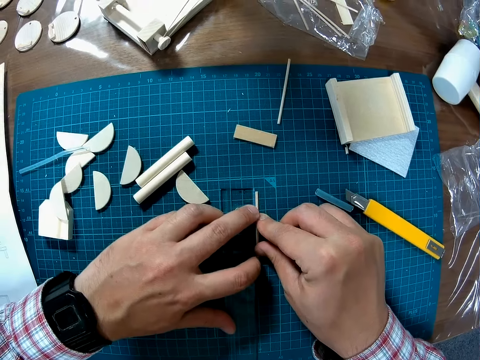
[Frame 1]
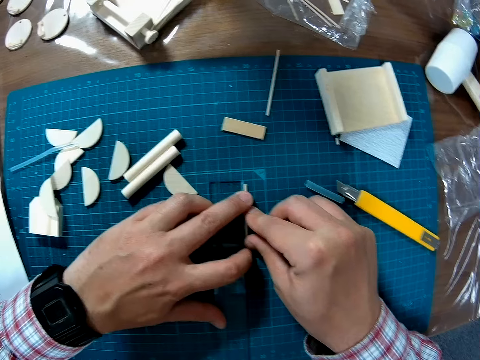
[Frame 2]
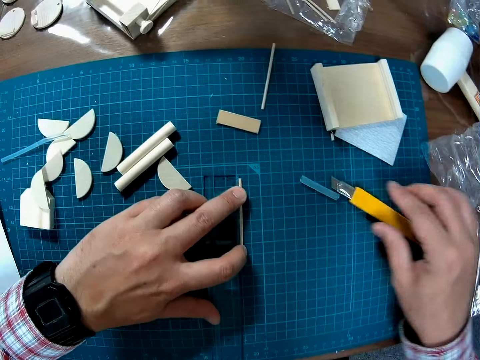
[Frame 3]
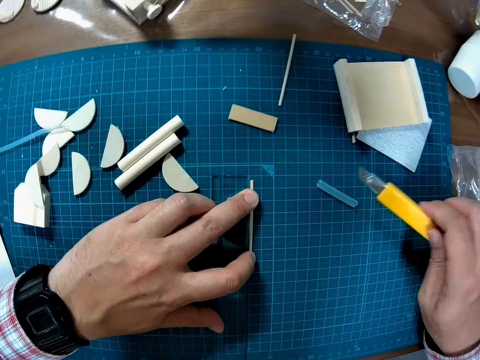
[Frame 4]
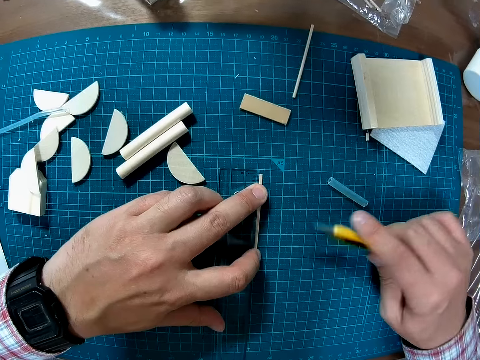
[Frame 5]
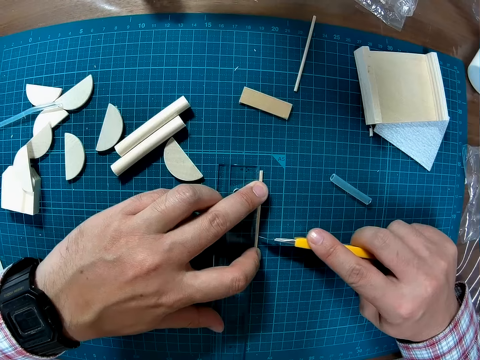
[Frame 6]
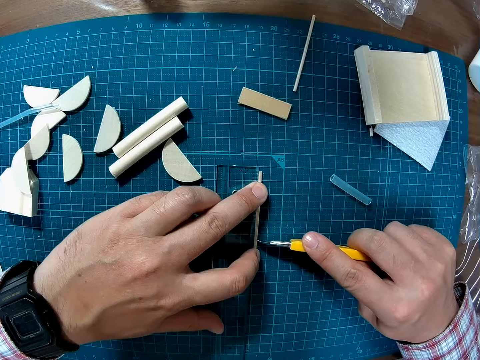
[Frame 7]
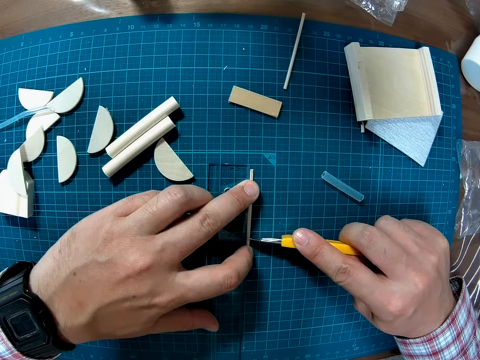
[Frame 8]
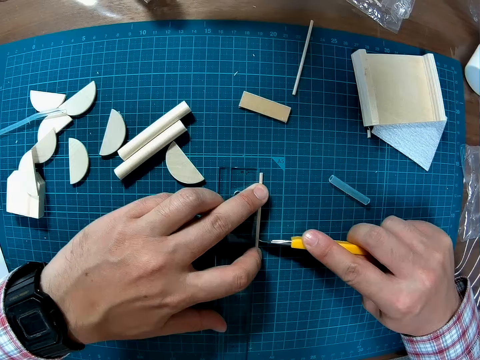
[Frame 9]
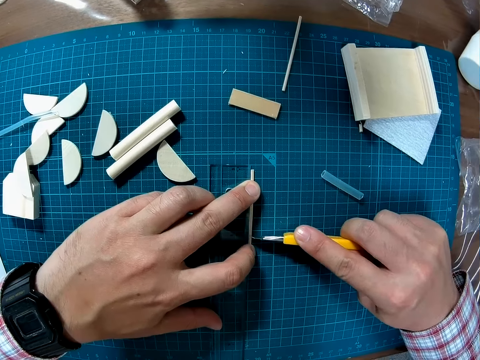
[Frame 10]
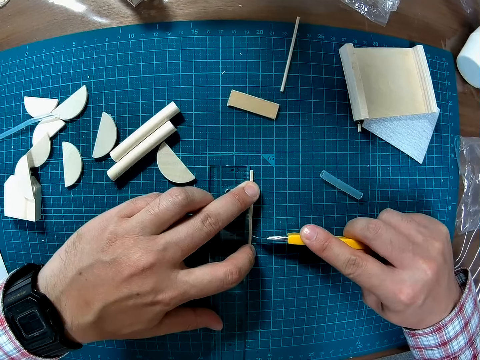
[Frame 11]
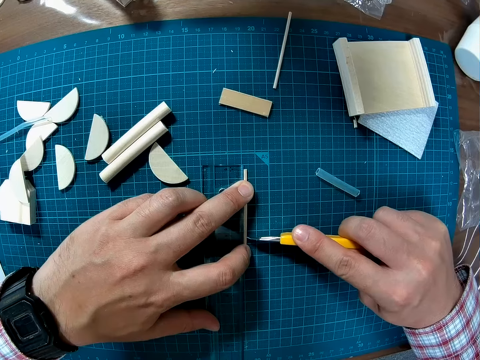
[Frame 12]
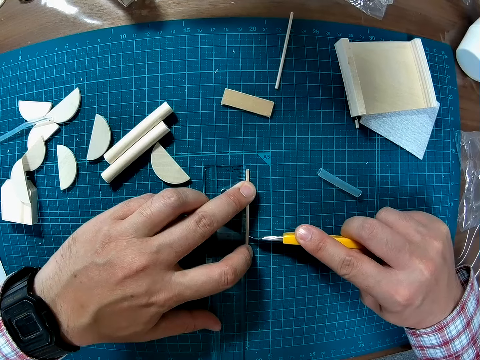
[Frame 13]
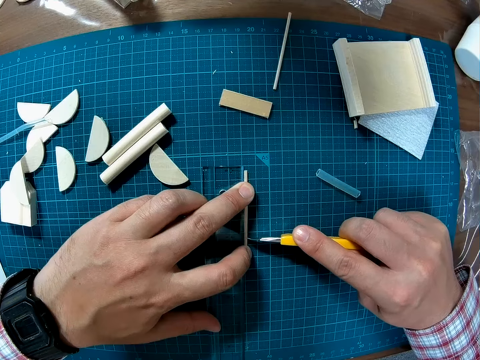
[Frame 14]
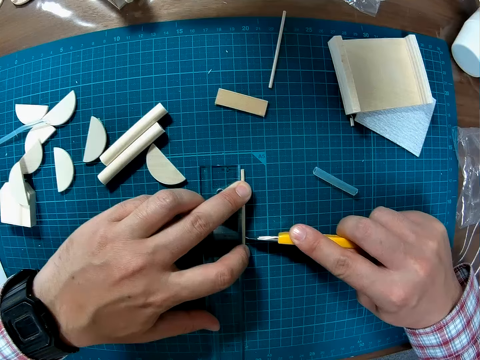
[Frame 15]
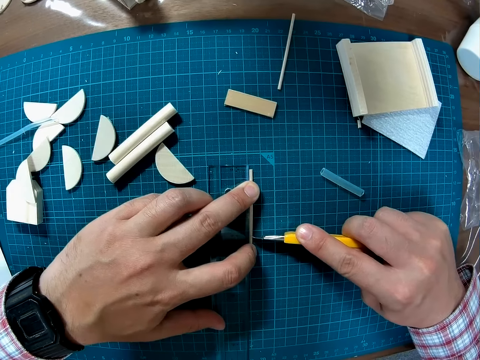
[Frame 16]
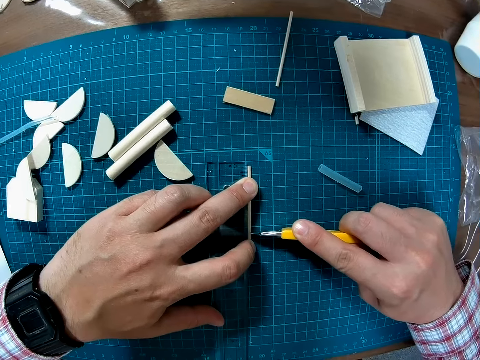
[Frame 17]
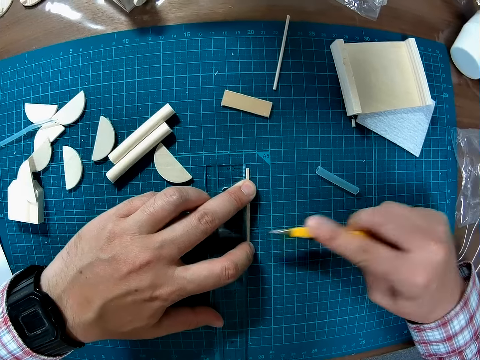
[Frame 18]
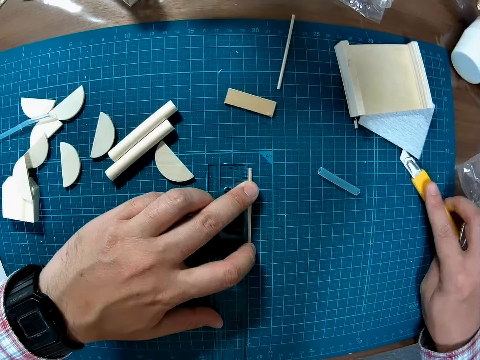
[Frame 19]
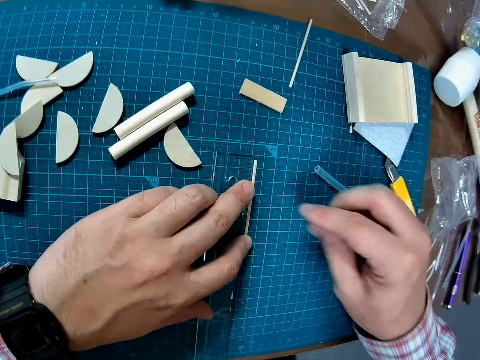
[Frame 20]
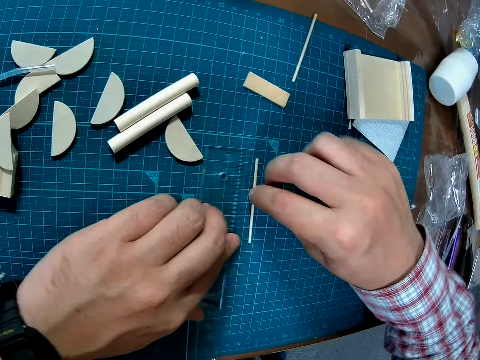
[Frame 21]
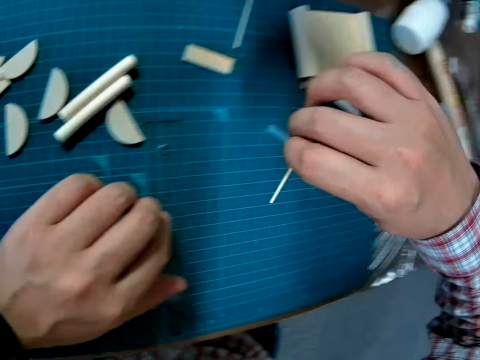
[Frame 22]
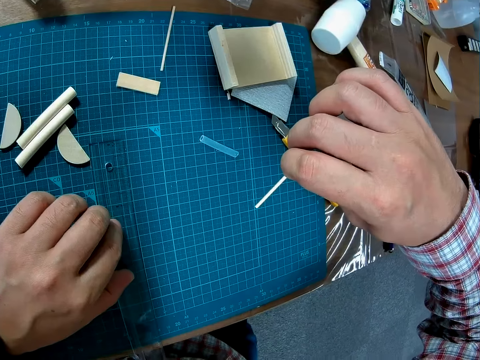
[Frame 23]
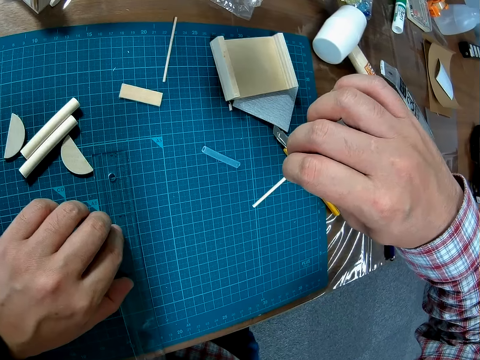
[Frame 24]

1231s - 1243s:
The camera wearer takes the craft blade from the table mat. They mark the piece of craft material with the craft blade. They put the craft blade on the mat craft board. They pick the marked piece of craft material with the right hand.

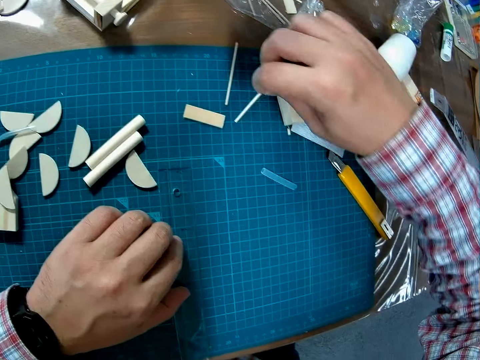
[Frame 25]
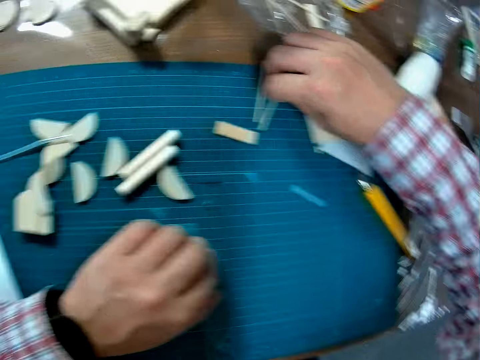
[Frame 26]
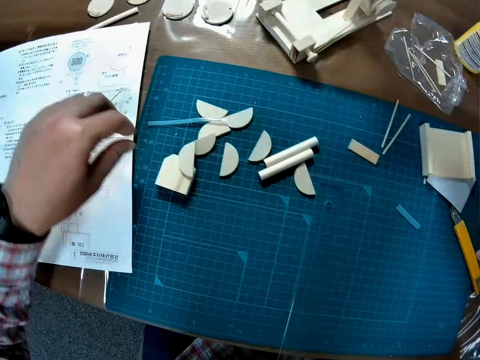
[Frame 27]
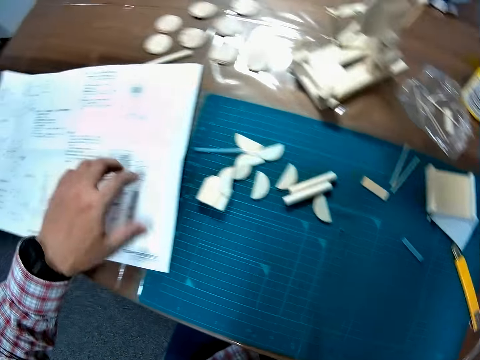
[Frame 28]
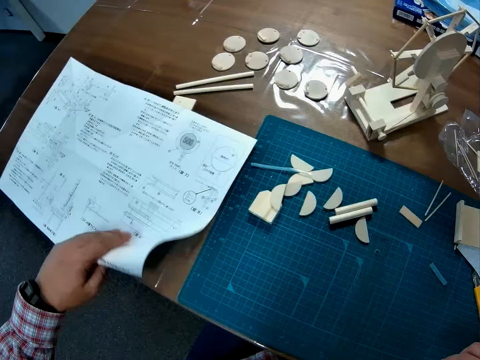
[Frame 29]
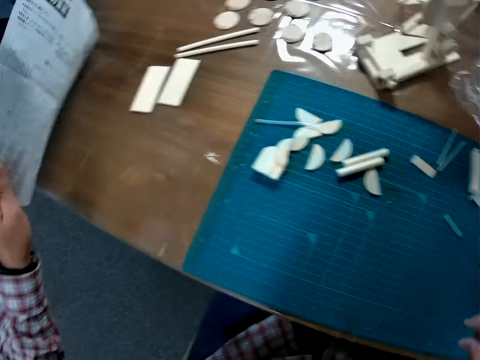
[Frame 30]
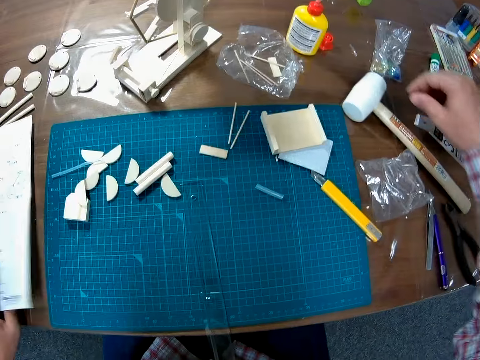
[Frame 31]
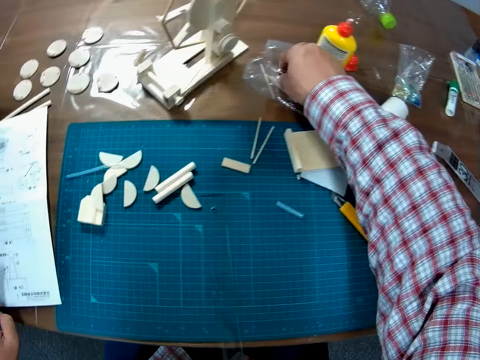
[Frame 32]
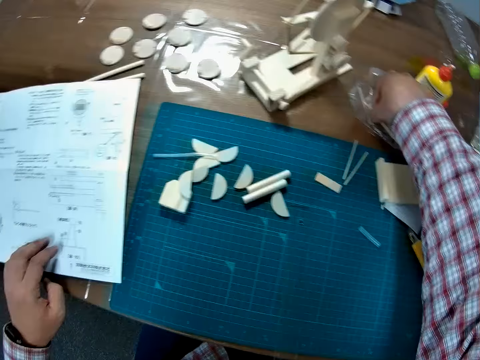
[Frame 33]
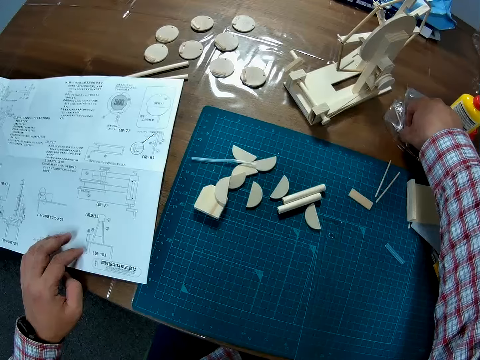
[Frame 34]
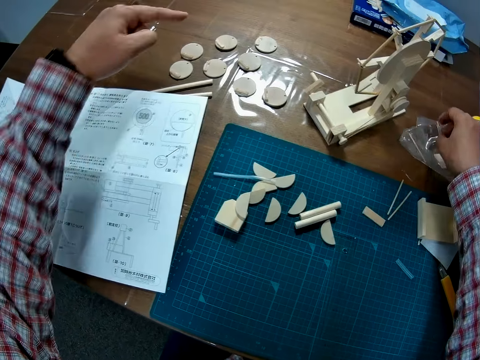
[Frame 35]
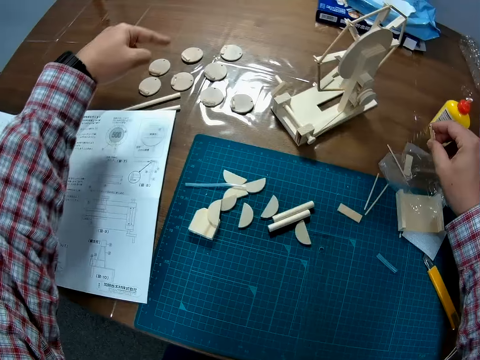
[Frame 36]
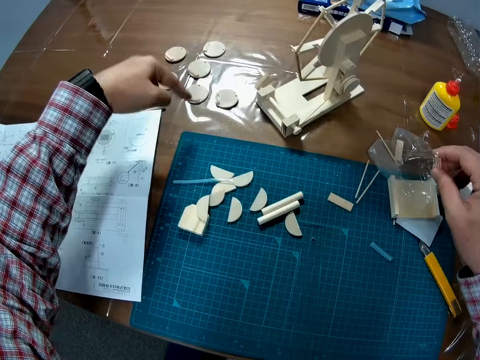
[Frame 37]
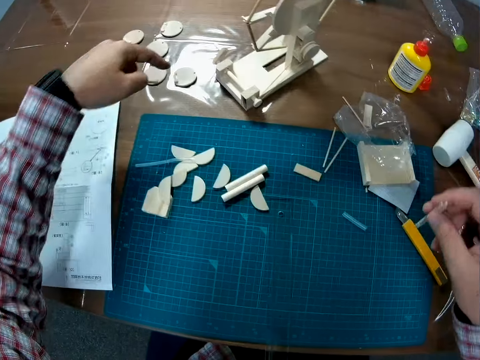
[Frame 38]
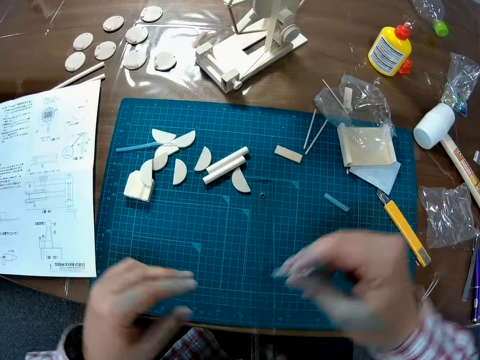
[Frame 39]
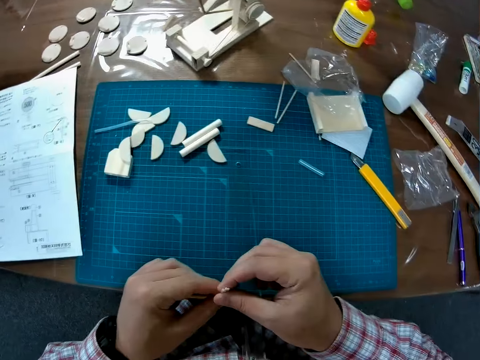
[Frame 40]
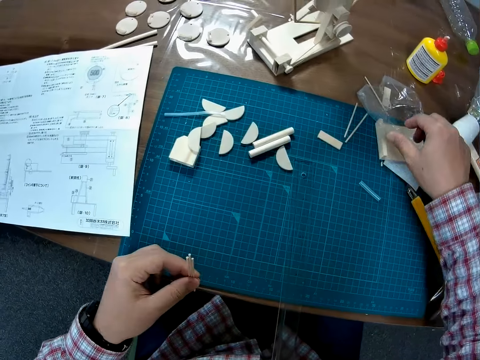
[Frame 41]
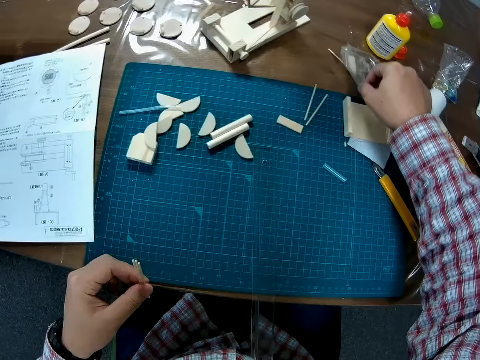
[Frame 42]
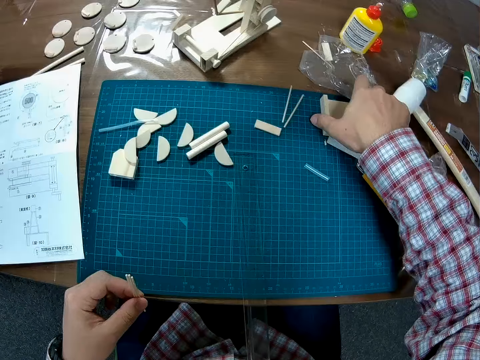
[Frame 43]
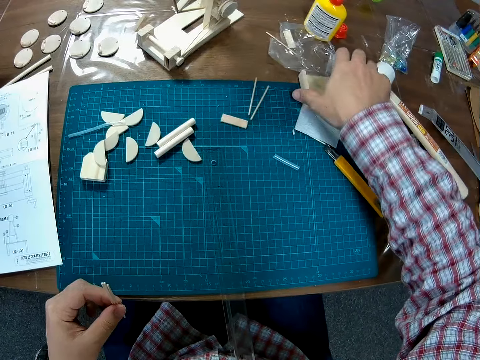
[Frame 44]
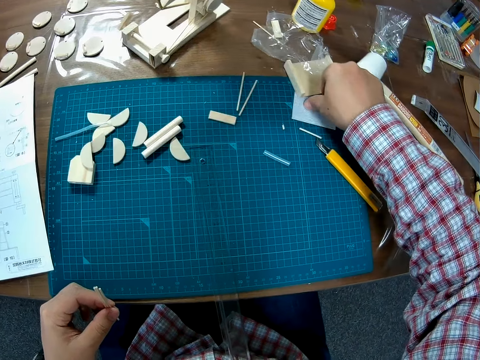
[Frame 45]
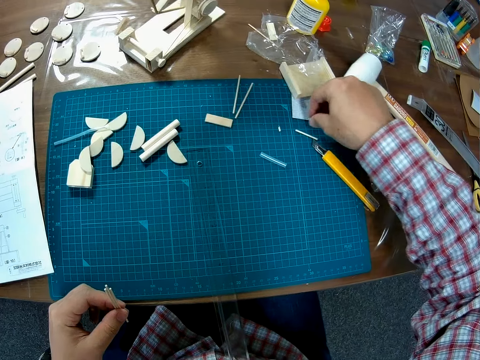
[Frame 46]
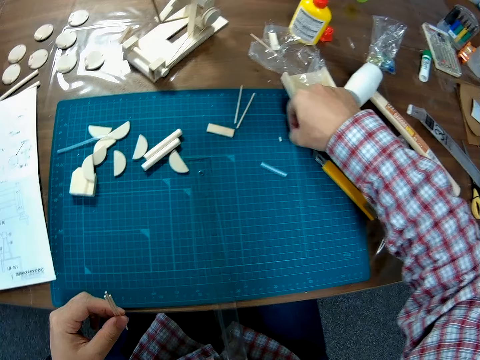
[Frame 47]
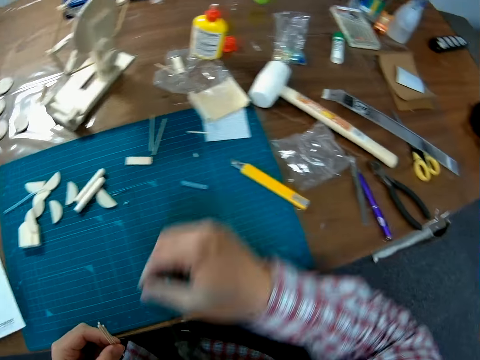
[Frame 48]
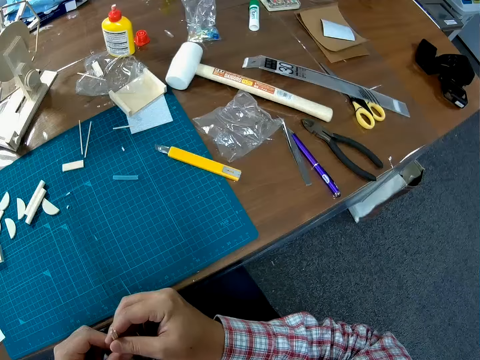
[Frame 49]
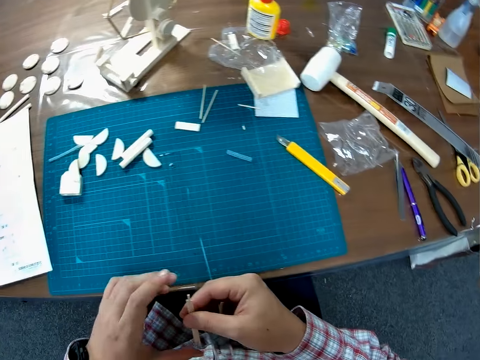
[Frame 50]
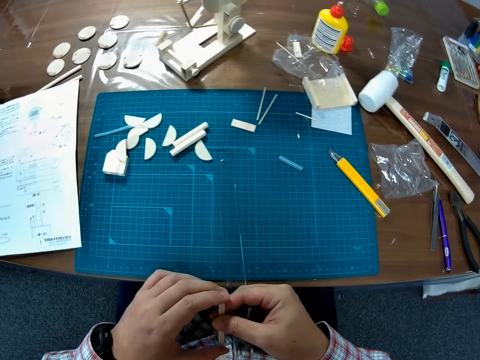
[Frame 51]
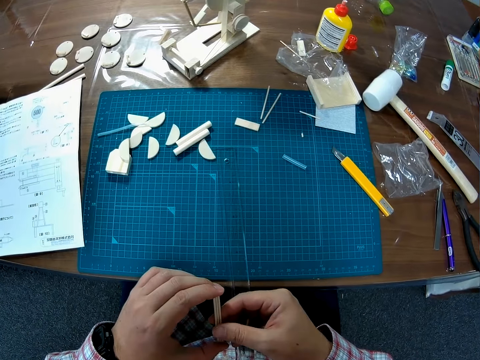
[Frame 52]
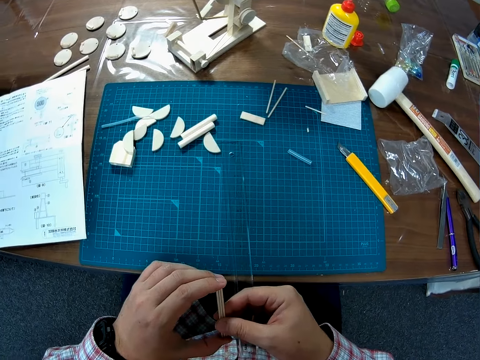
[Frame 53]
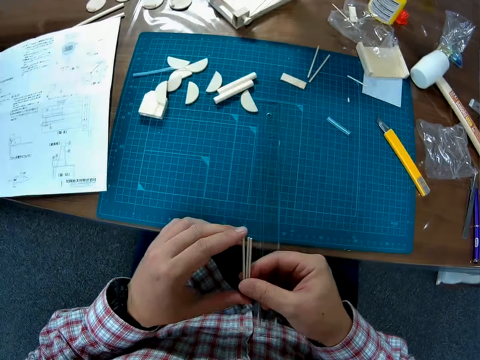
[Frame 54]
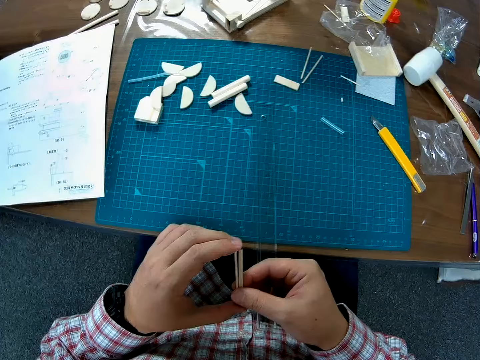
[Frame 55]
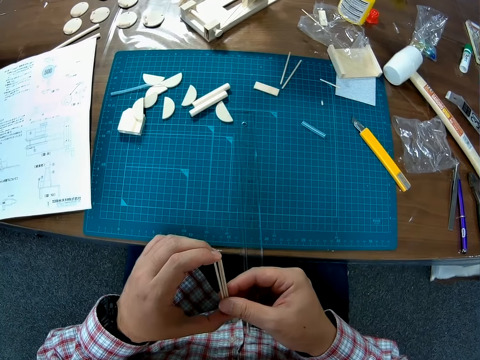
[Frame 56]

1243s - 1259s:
The camera wearer puts aside the marked piece of craft material on the mat craft board. He looks around the table. He lifts the manual paper with the left hand. He looks around the table. He places the manual paper on the table. He picks two pieces of craft materials from the paper on the table. He counts the joined pieces of craft material using the right hand index finger. He puts the two wood pieces on his left hand. He holds the pieces of craft materials with the left hand. He clears an edge of the mat craft board with the right hand. He picks up another wood piece from the table mat. He holds the pieces of craft materials with the right hand. He adds the wood piece to the other wood pieces in his hand. He adjusts the pieces of craft materials.
